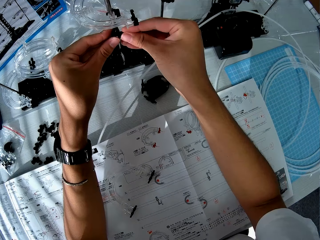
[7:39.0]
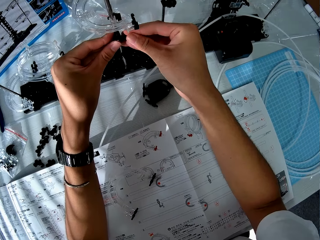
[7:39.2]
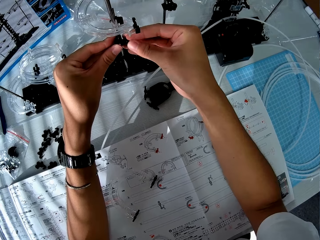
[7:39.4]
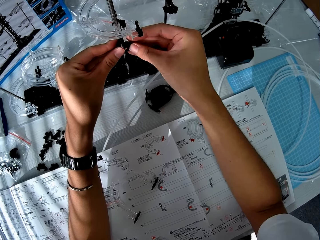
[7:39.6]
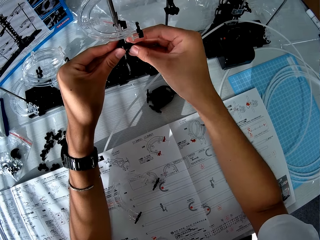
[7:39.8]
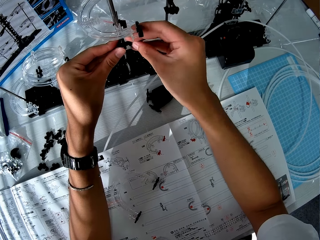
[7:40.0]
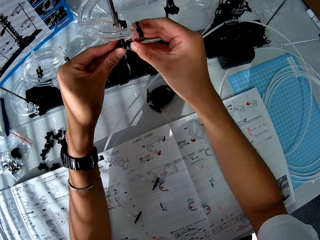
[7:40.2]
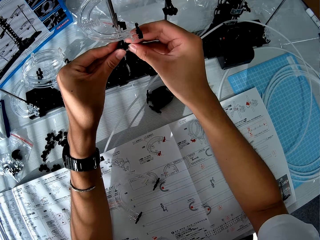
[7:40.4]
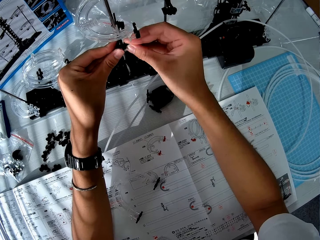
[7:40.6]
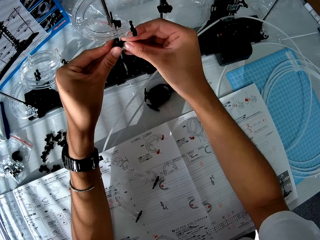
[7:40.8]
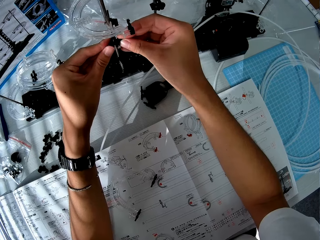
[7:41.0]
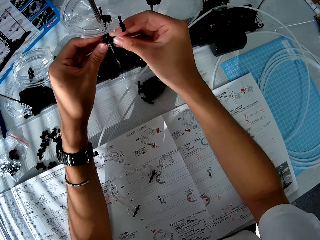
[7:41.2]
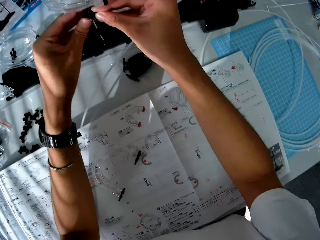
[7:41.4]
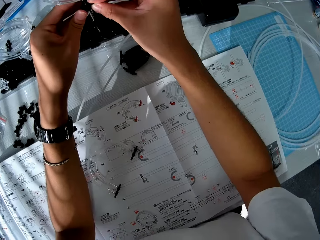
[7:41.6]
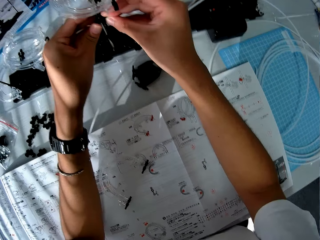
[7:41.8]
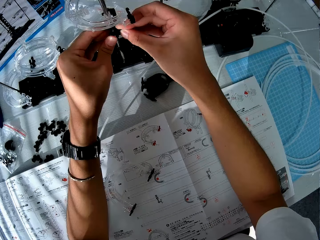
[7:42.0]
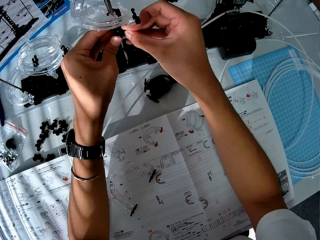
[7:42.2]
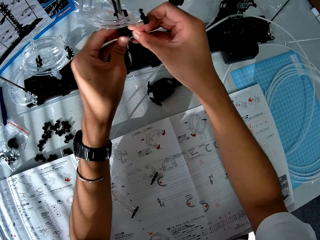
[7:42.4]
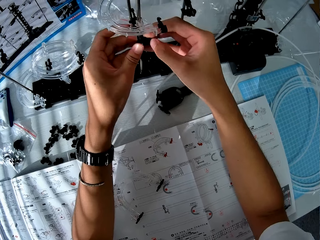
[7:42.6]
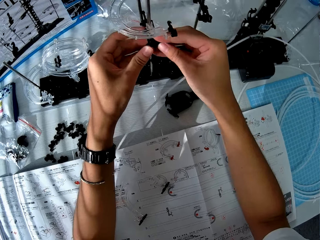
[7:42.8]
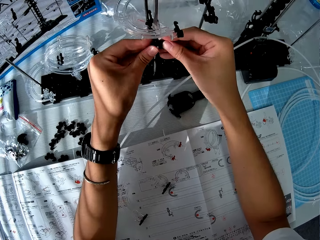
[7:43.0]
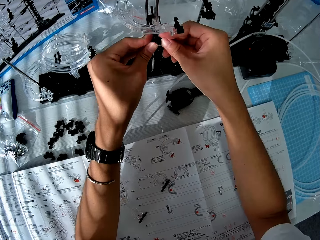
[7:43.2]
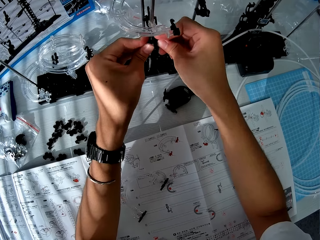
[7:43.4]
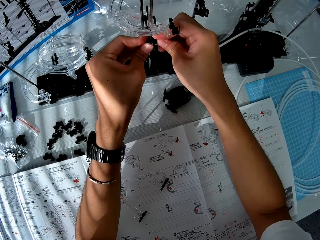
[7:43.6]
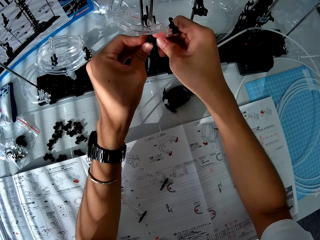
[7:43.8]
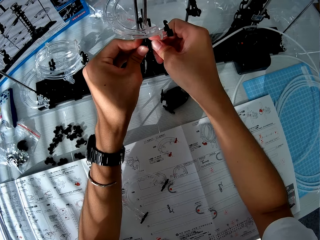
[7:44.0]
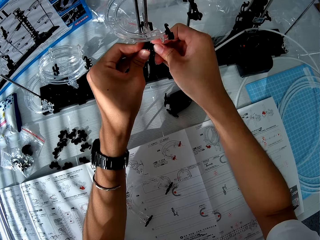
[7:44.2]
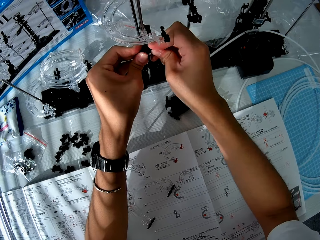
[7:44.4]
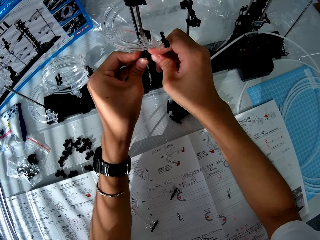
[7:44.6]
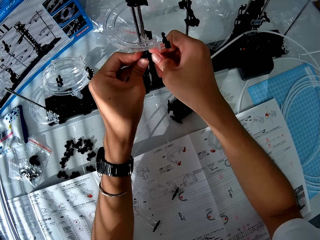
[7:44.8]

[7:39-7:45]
The camera wearer assembles the base holder.

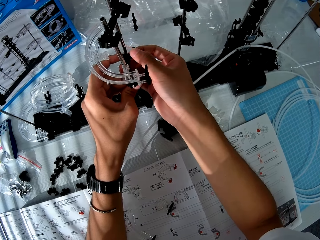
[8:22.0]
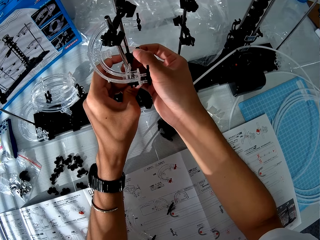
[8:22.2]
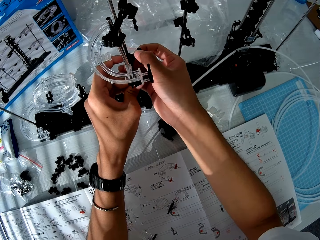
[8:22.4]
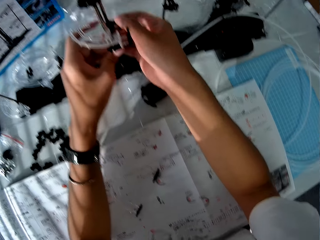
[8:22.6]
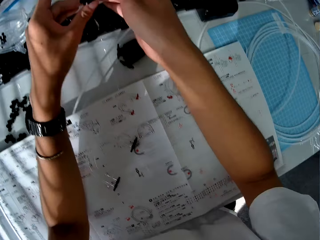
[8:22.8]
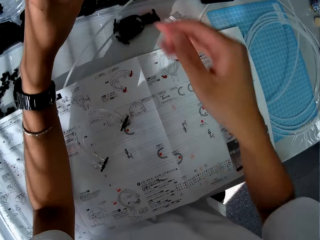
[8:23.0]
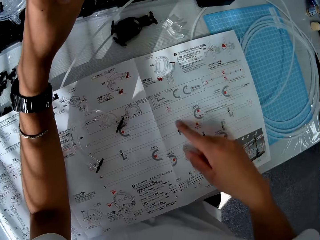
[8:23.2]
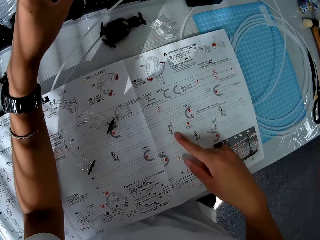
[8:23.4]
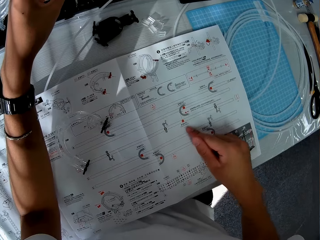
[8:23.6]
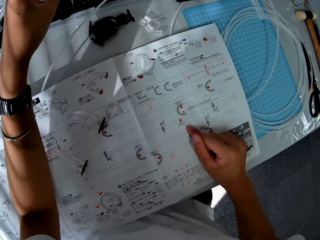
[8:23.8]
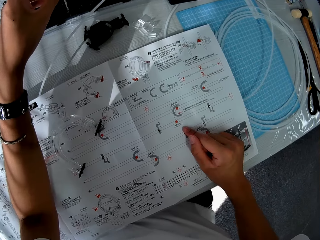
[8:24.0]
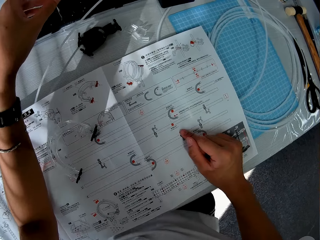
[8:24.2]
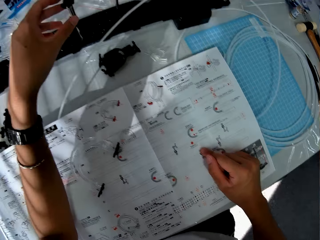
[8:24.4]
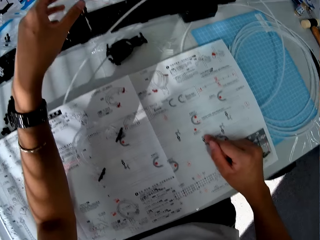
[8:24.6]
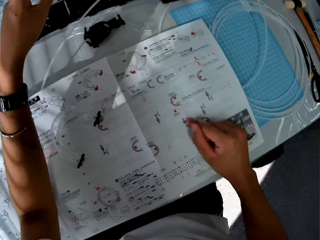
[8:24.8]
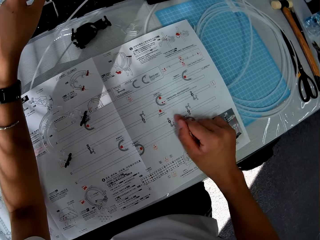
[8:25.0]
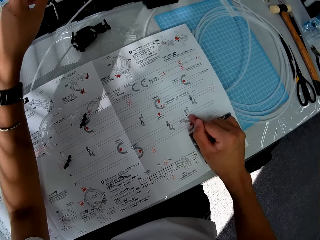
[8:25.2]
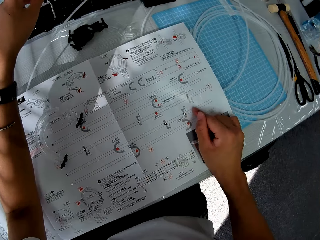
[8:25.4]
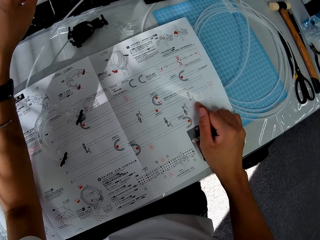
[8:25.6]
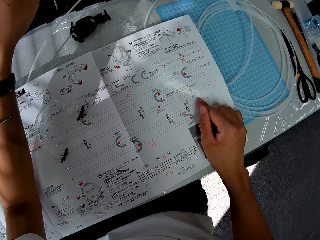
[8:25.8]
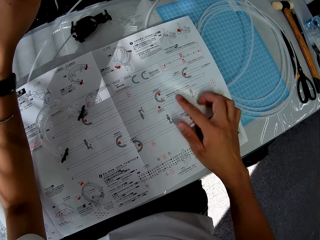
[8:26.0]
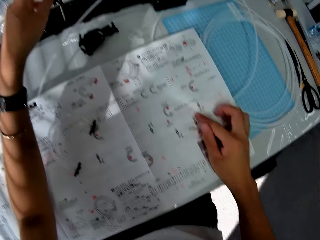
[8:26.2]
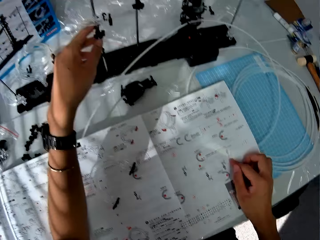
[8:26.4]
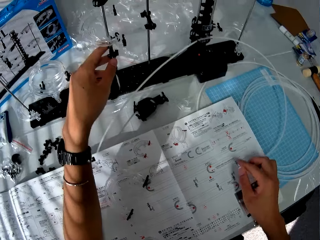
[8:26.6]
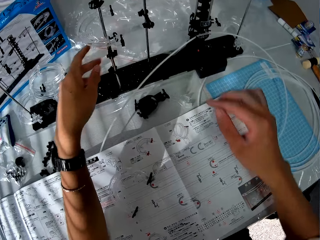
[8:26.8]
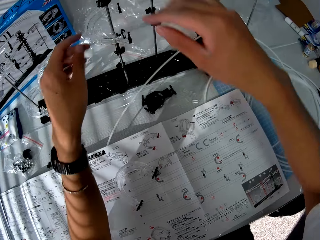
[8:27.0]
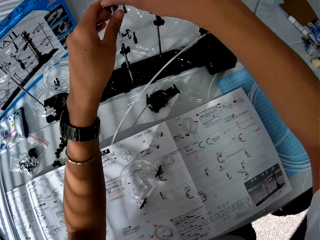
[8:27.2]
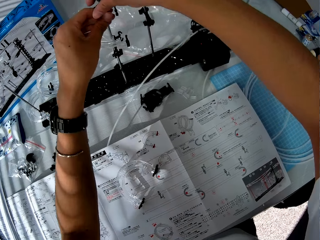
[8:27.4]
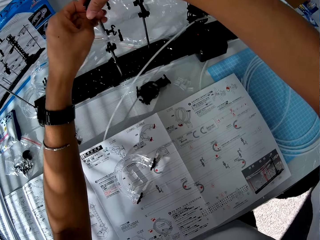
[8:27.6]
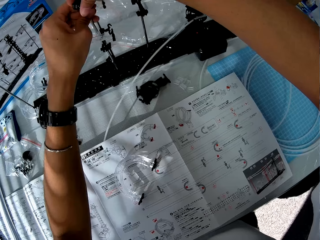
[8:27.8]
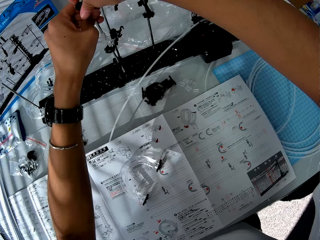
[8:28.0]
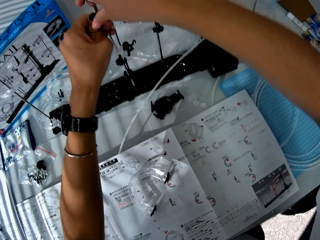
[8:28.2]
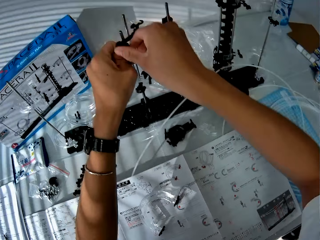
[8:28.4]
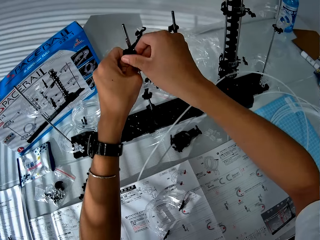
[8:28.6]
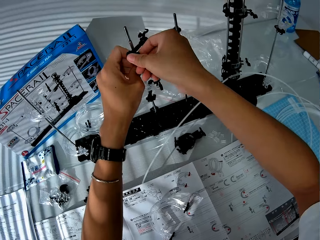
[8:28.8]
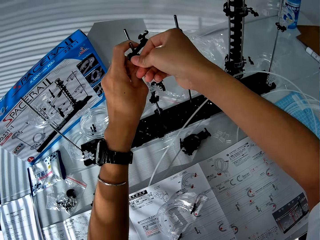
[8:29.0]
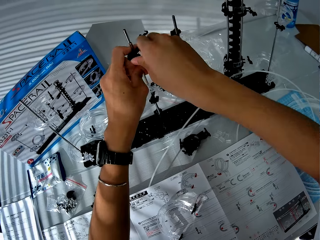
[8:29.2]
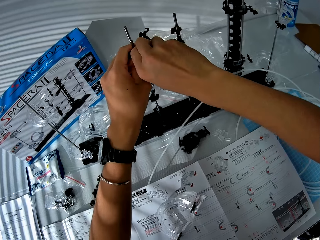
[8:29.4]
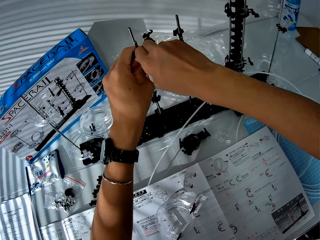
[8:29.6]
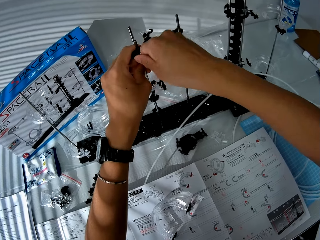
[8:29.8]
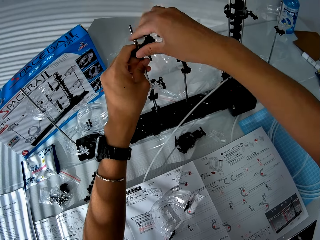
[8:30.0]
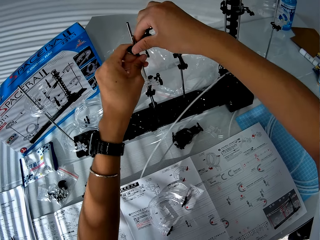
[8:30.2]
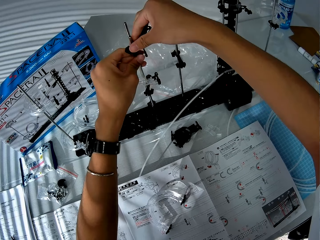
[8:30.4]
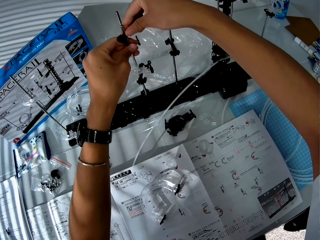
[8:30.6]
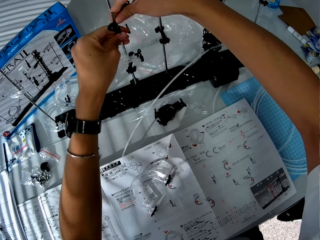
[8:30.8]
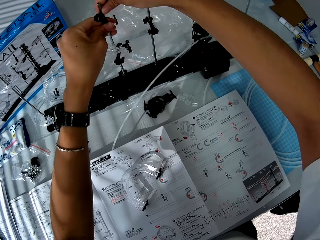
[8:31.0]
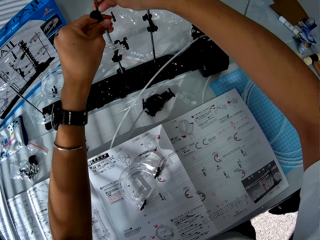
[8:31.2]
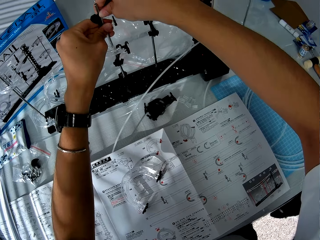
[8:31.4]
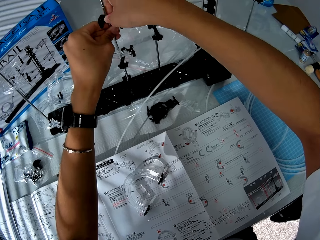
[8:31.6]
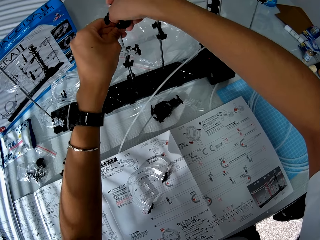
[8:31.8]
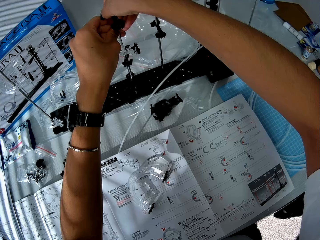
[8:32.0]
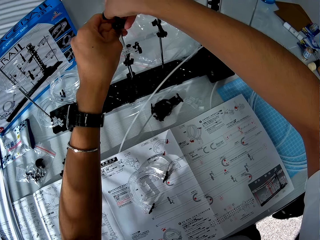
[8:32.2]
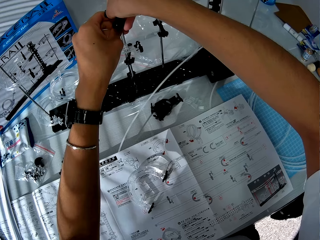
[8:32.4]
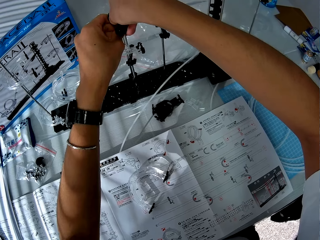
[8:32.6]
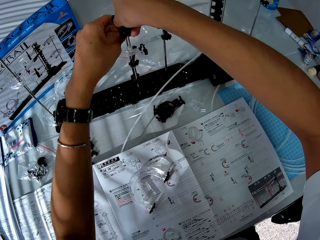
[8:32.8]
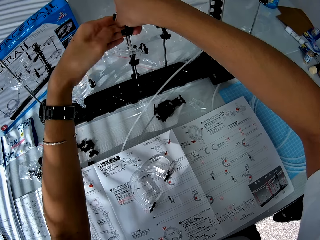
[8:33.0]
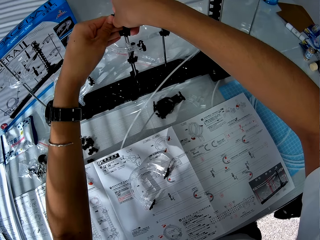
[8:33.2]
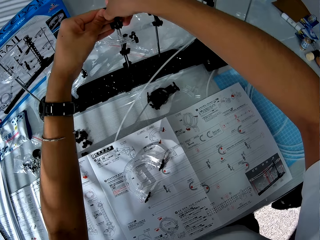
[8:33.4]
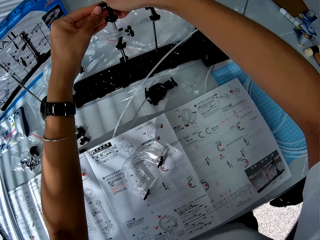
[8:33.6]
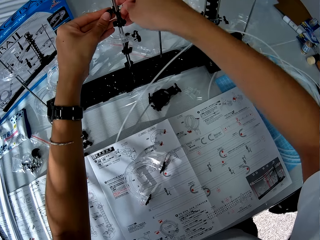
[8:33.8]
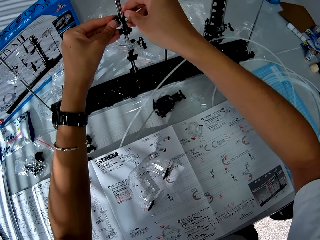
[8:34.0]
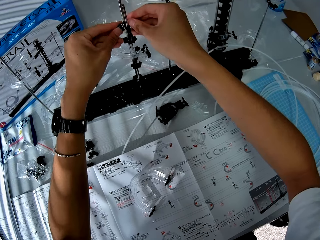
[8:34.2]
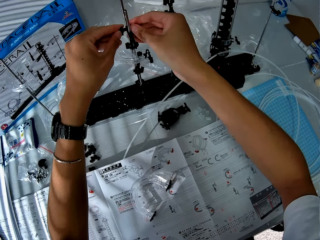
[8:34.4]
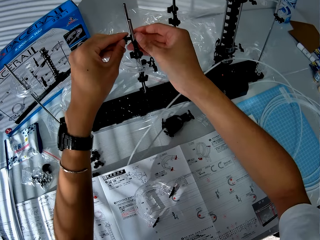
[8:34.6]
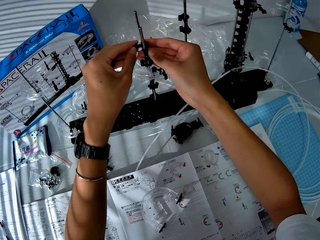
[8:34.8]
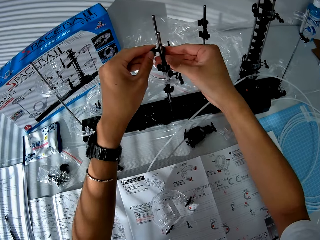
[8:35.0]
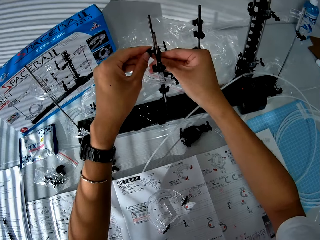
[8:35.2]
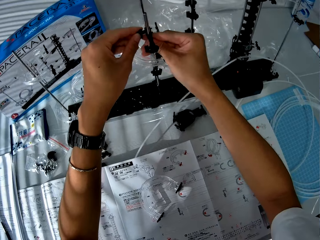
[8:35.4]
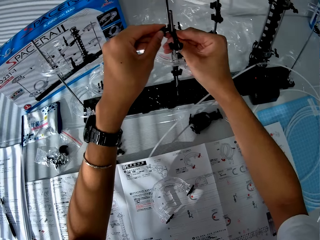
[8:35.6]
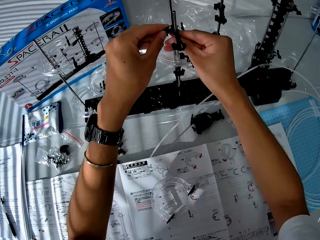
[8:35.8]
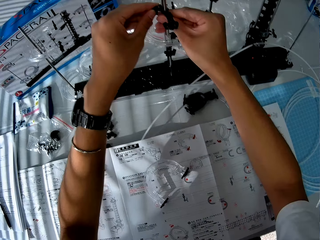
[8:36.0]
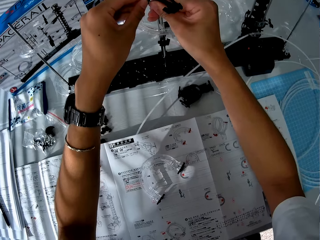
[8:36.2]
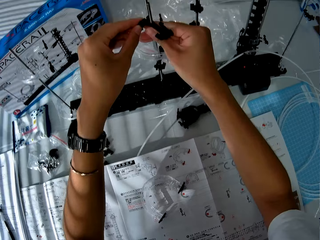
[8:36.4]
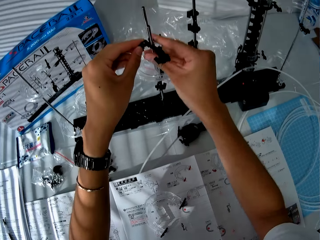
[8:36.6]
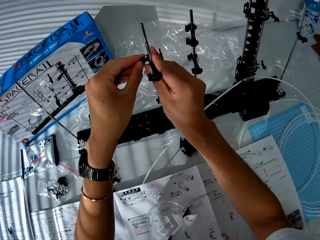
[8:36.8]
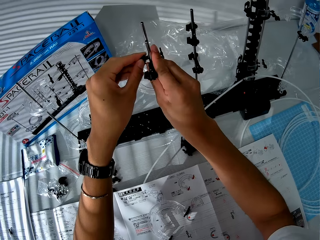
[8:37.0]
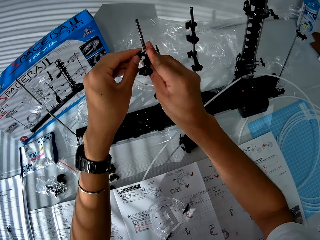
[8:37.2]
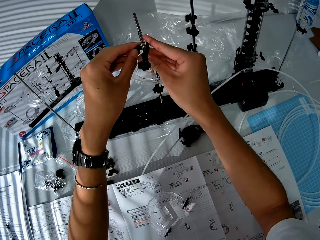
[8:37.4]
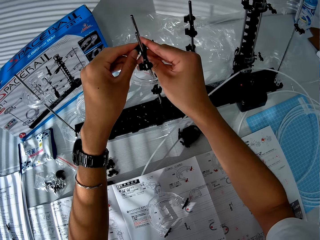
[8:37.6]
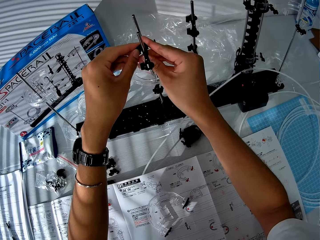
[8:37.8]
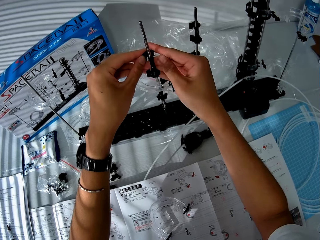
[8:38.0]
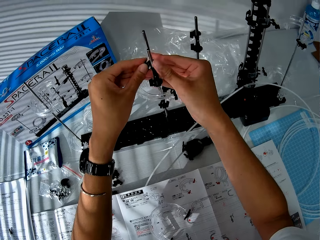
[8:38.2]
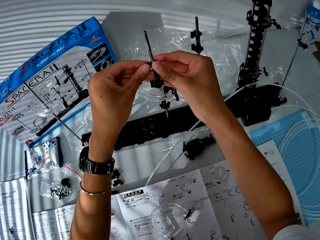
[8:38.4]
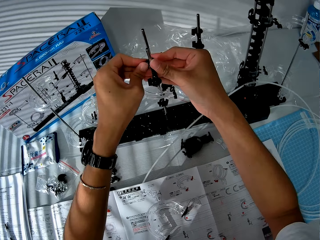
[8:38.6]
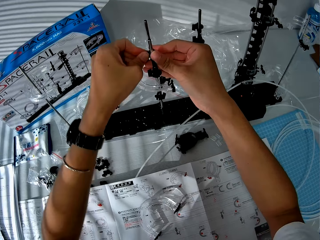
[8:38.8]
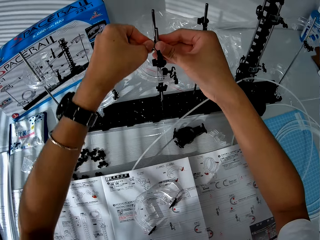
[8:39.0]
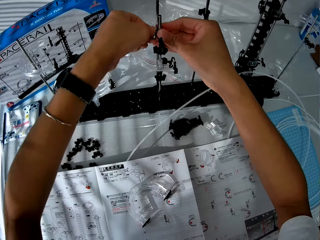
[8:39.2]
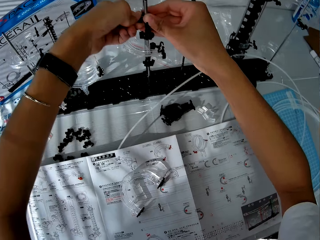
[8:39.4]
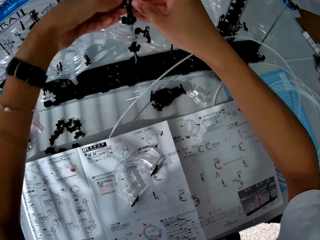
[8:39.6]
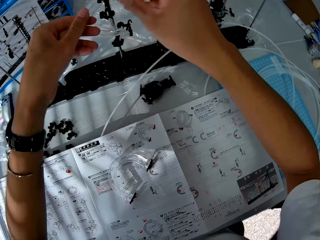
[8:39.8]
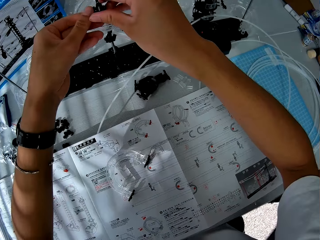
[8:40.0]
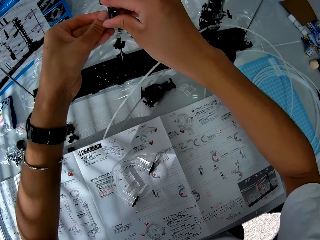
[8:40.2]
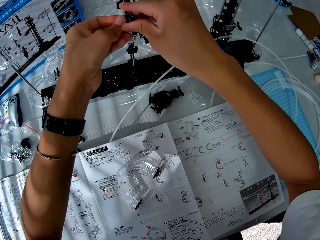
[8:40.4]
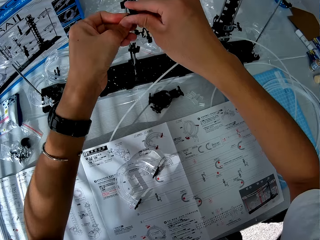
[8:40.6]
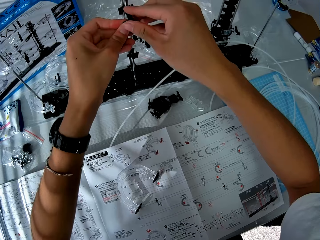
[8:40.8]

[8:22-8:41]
The camera wearer points on the space rail paper. They read the space rail paper. They adjust the toy setup. They assemble the base holder.
